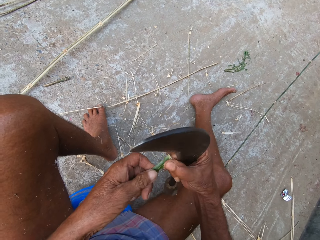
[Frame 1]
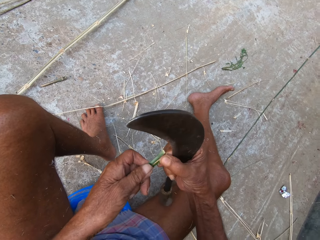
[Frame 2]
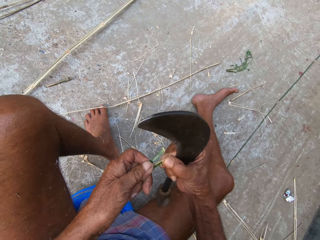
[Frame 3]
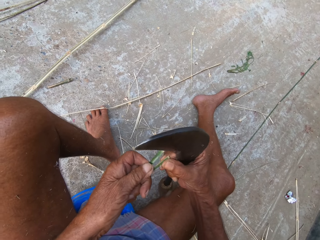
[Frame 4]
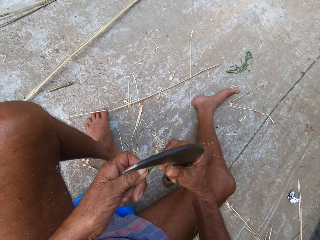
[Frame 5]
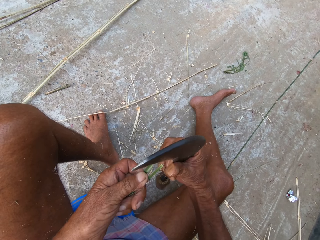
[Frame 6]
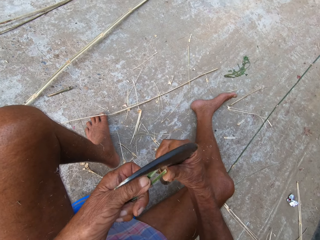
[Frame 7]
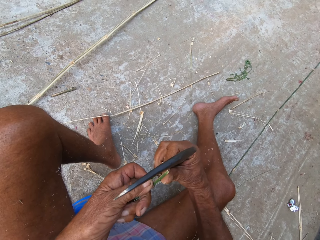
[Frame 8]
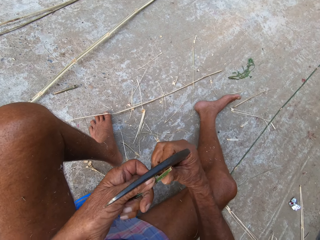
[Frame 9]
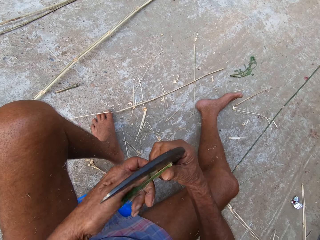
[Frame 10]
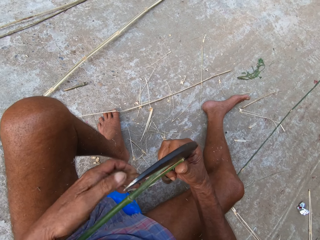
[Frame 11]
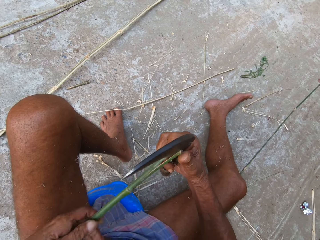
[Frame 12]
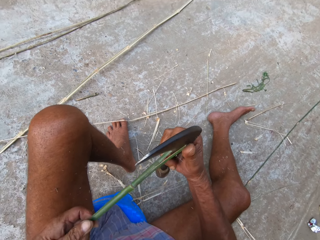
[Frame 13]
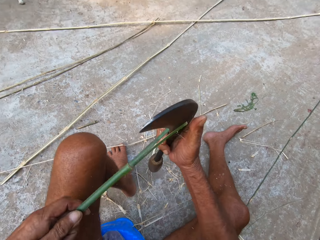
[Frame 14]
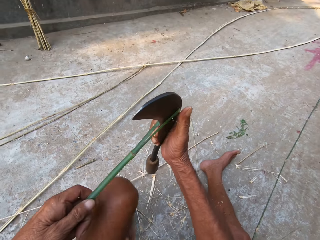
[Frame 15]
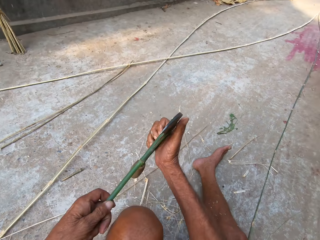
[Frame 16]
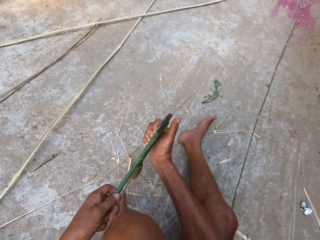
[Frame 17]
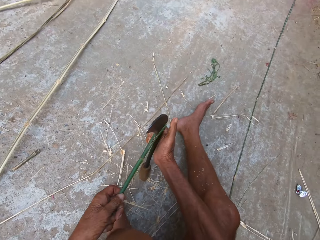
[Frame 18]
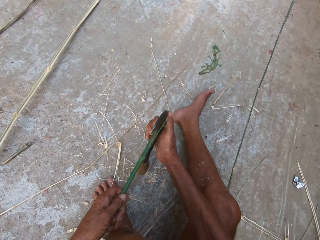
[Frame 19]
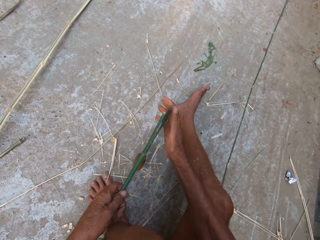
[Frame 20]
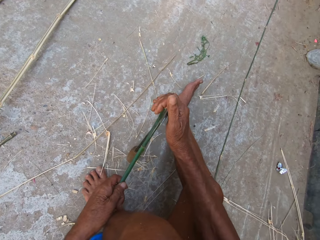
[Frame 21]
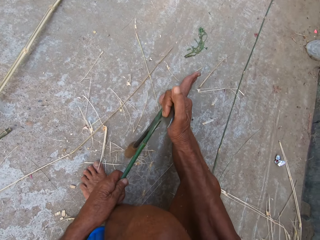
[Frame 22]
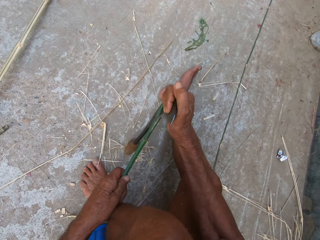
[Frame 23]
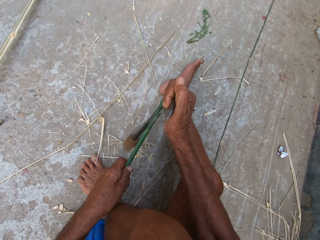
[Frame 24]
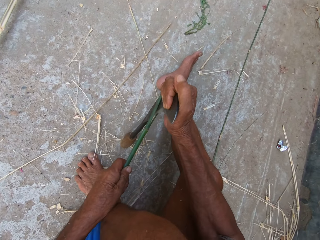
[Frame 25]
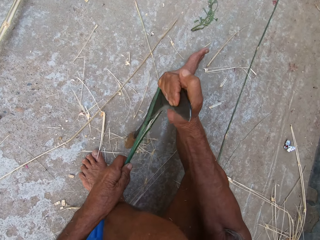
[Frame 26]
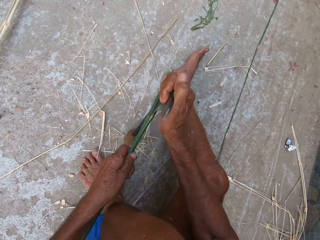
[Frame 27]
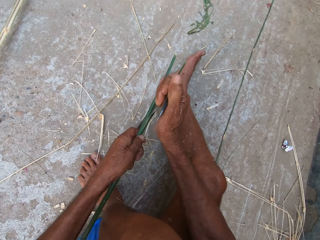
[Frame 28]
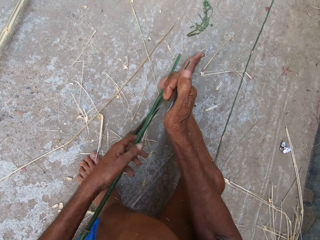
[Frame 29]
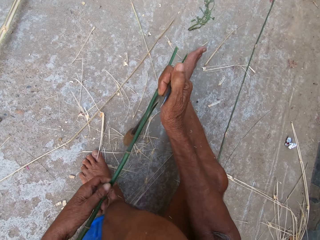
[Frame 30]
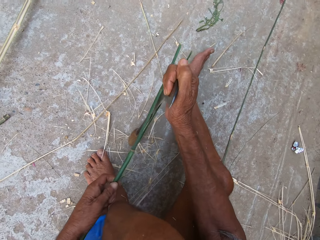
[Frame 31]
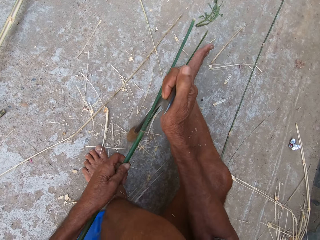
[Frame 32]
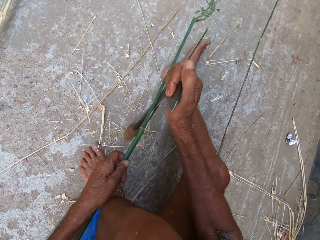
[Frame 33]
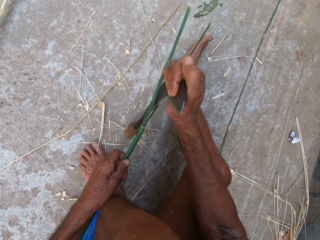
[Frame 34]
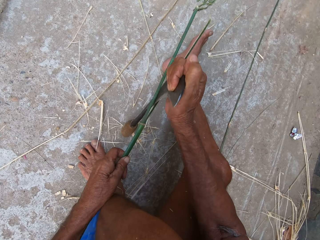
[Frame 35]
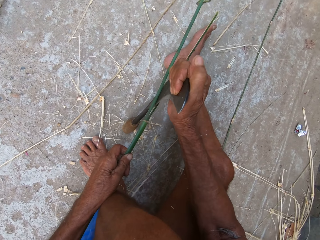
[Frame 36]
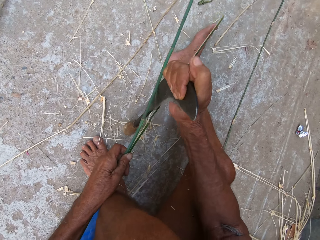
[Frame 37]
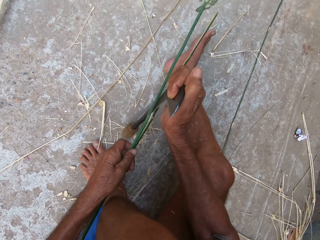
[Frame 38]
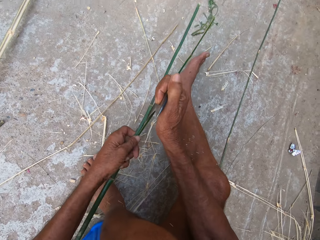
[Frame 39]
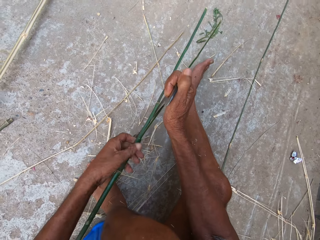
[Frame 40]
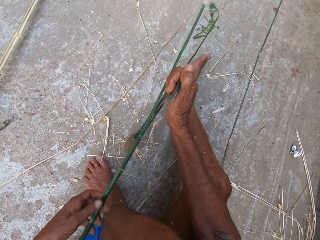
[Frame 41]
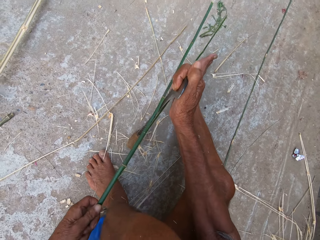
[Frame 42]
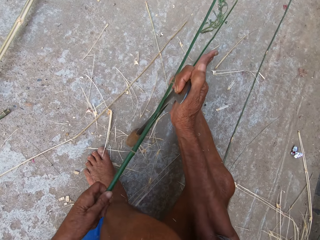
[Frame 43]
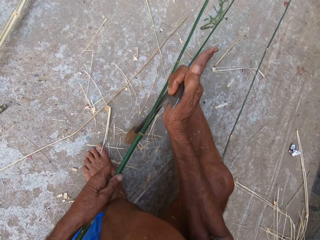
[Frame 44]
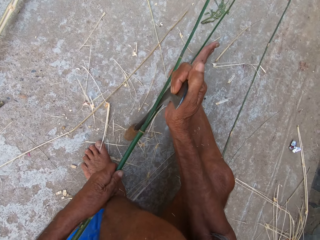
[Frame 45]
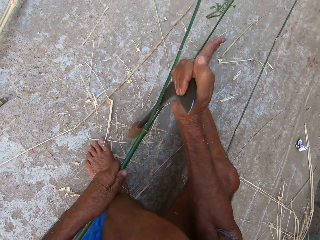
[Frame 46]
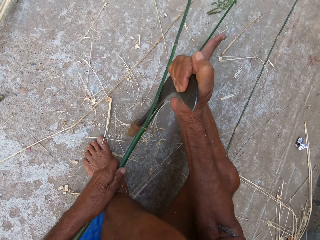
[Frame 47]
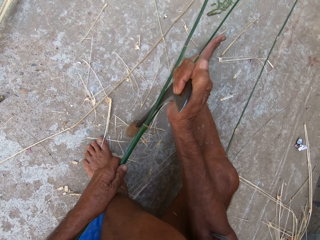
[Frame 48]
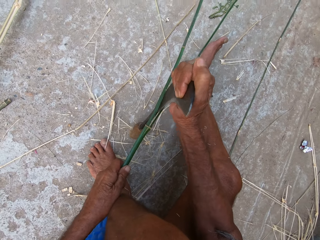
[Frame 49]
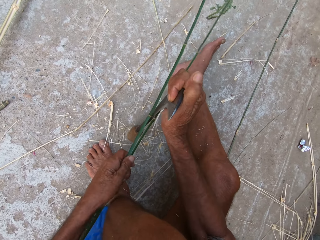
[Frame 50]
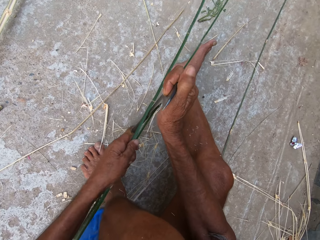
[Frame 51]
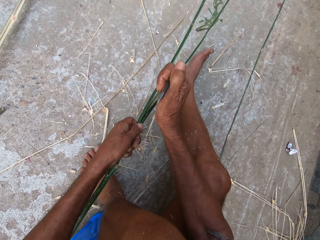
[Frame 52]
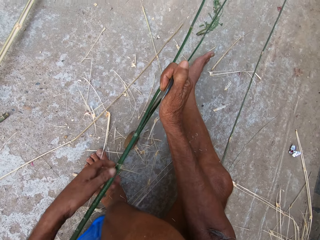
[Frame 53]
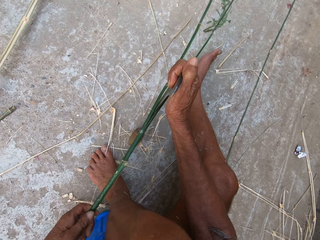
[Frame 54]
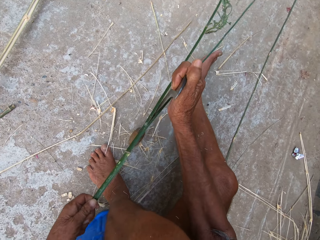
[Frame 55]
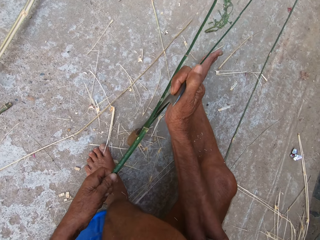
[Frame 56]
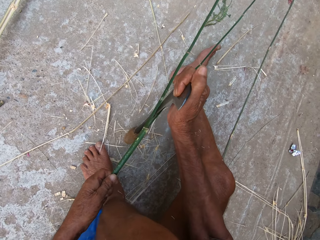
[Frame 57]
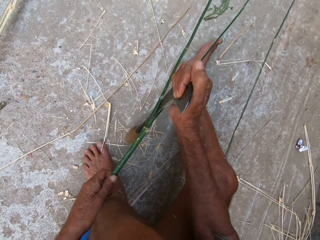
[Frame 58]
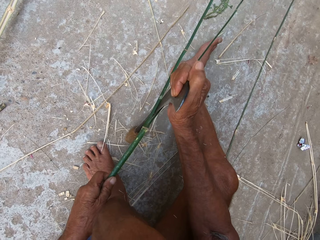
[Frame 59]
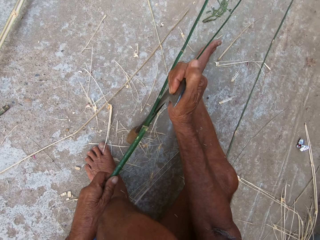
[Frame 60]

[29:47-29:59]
The camera wearer pushes the bamboo forward.

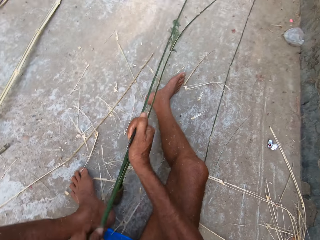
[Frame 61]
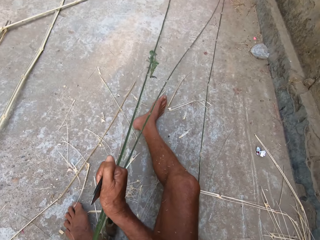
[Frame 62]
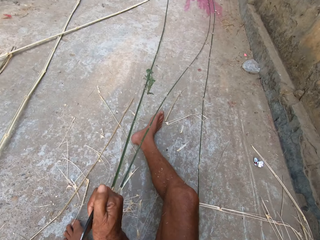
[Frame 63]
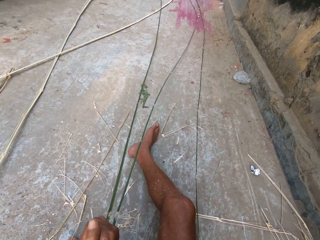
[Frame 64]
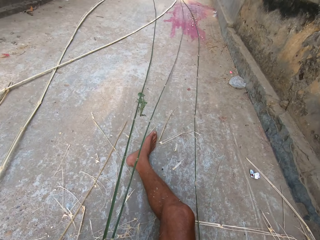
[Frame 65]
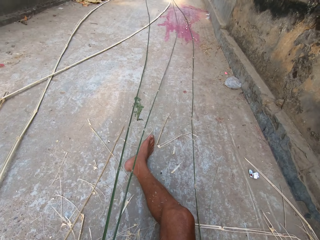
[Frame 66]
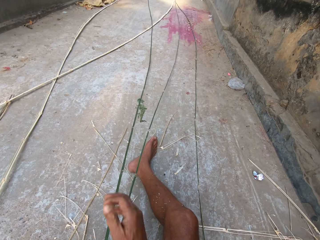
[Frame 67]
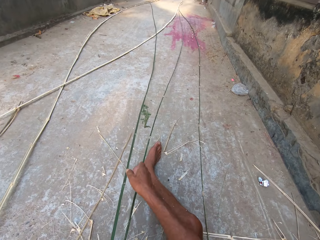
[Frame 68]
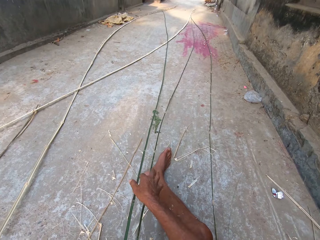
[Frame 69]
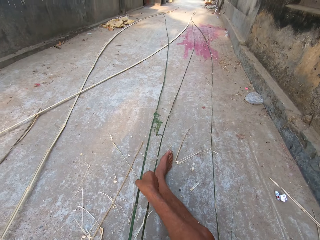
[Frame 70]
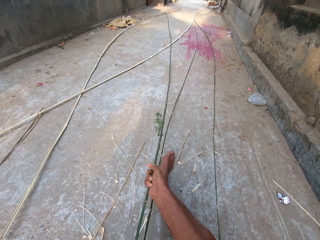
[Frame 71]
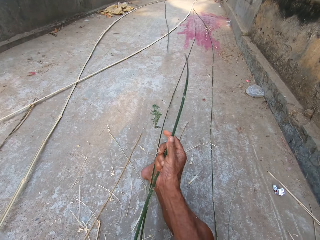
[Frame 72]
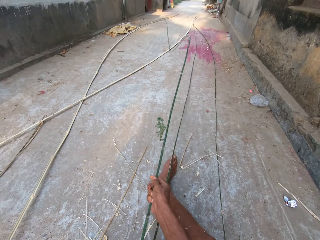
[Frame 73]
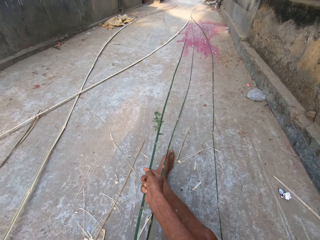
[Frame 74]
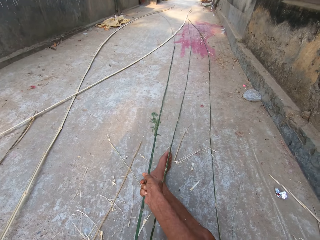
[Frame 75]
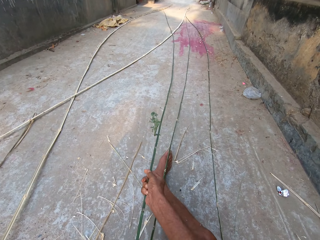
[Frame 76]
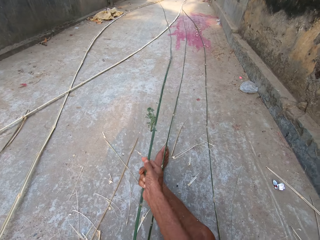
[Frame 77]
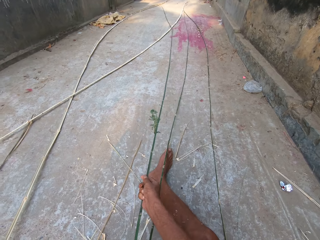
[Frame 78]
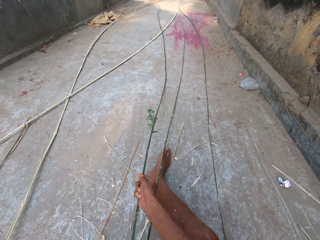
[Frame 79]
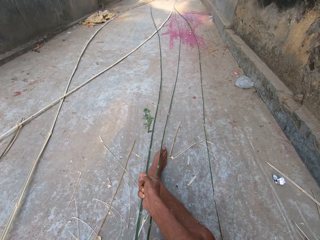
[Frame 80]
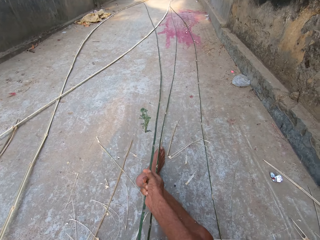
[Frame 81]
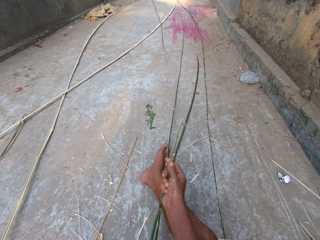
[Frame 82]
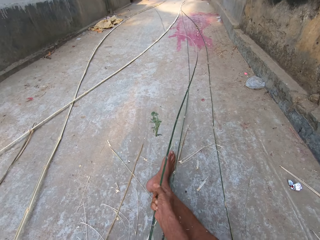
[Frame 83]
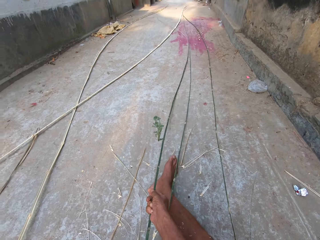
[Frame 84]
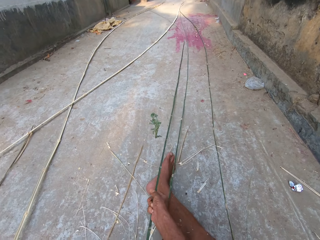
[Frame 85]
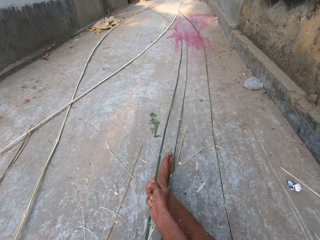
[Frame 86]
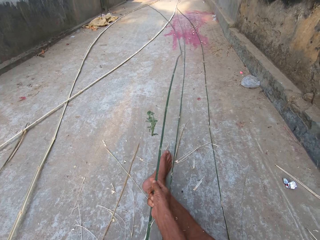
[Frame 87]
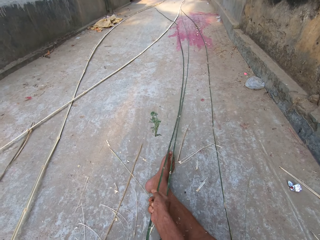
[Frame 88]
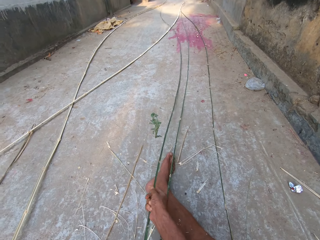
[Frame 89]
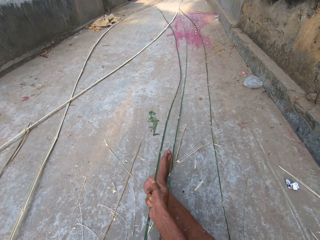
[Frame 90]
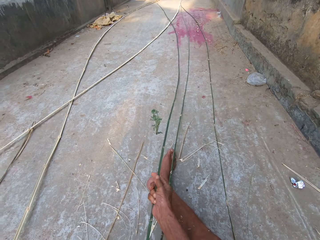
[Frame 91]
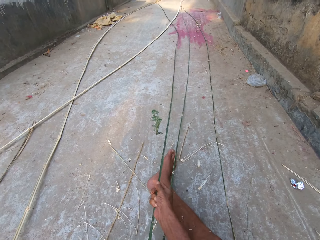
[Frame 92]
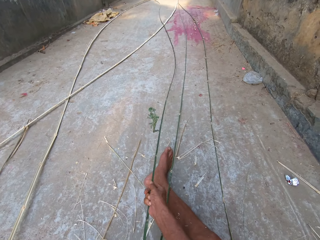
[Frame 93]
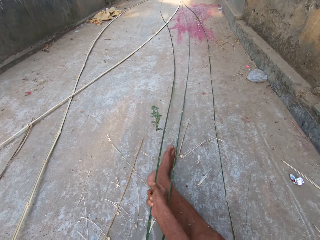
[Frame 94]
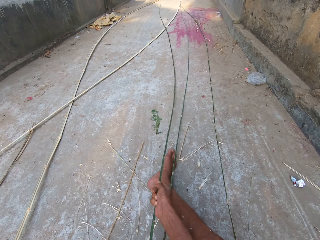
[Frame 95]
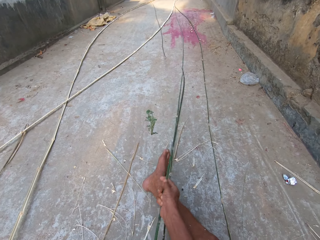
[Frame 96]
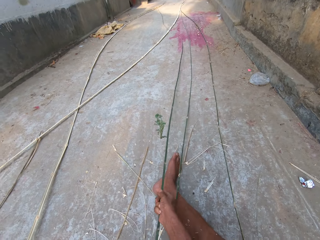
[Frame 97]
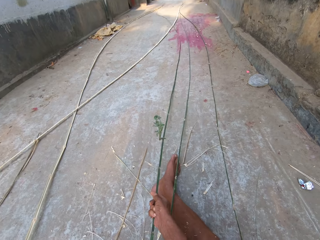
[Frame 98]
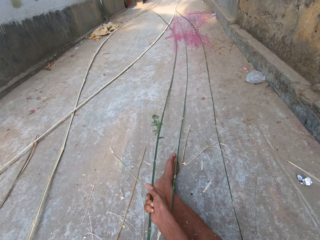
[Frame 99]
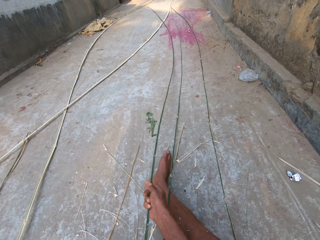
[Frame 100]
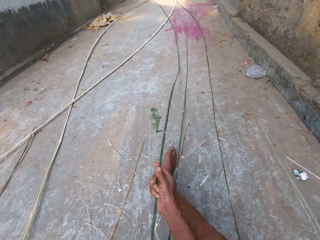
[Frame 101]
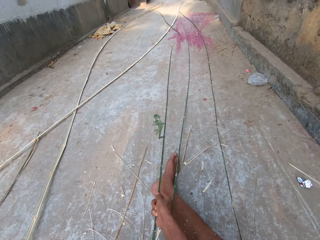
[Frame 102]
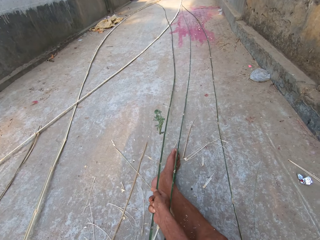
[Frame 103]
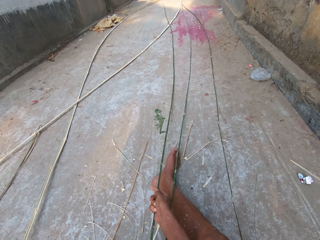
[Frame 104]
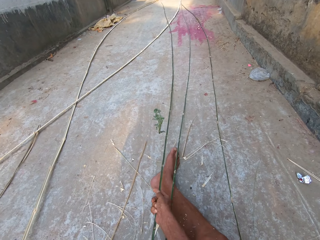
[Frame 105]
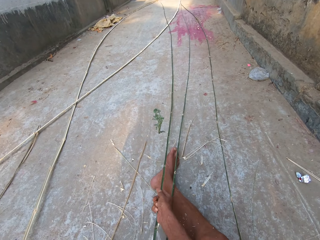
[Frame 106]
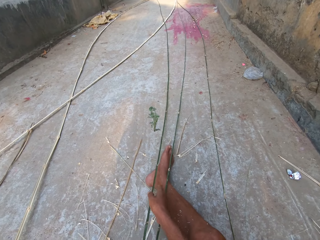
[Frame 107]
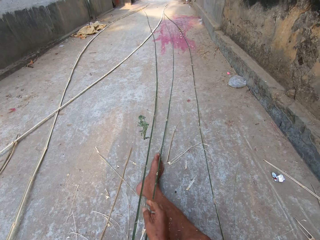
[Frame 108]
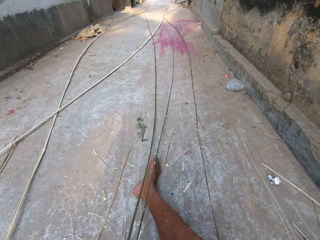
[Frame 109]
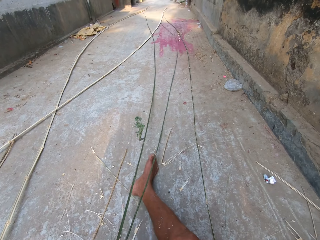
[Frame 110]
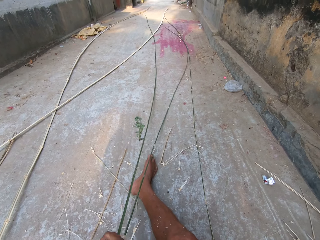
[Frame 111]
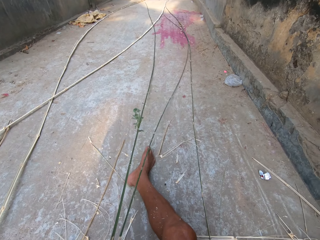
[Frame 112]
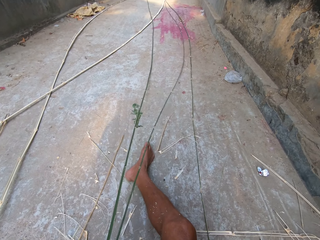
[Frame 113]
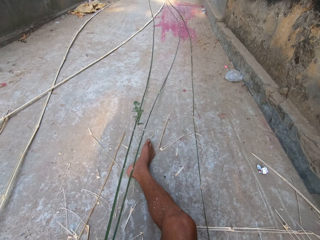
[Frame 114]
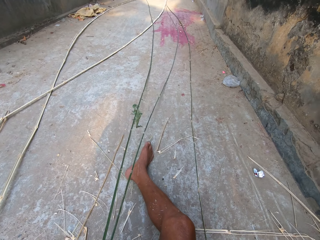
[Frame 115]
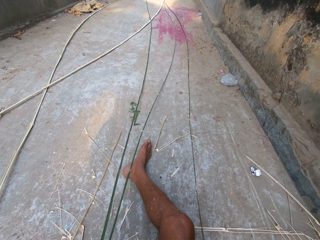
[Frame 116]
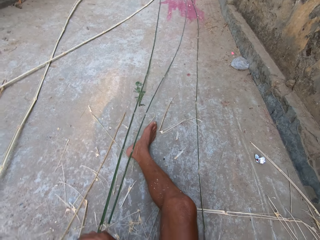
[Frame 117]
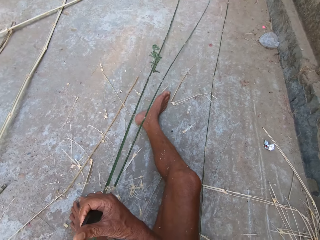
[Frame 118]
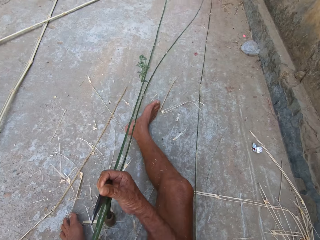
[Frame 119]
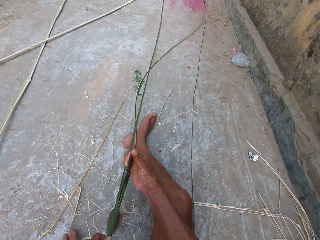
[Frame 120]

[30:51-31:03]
The camera wearer holds the bamboo stick and lifts the stick from the ground.
